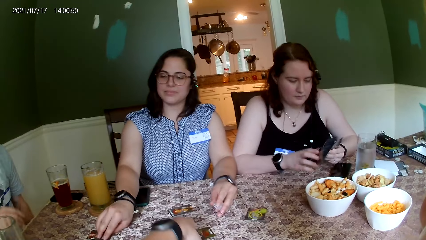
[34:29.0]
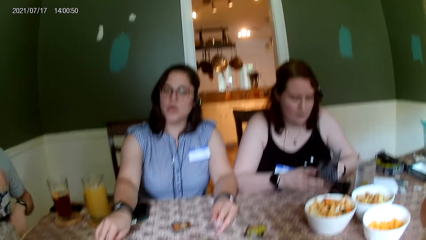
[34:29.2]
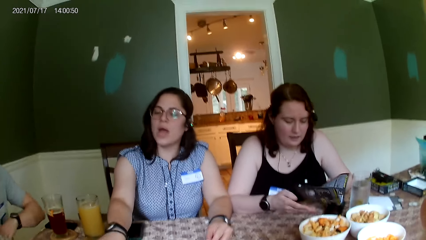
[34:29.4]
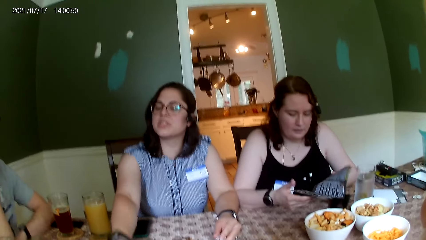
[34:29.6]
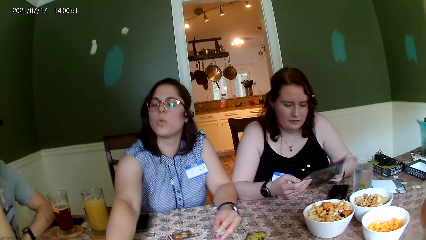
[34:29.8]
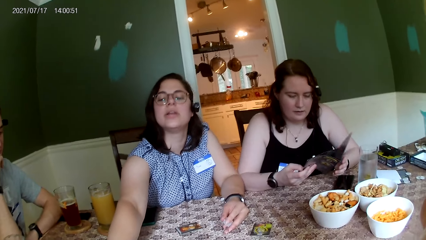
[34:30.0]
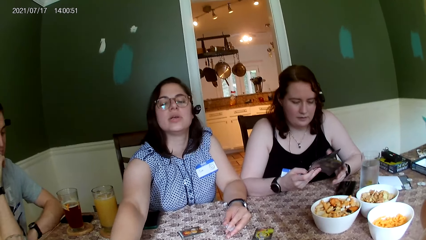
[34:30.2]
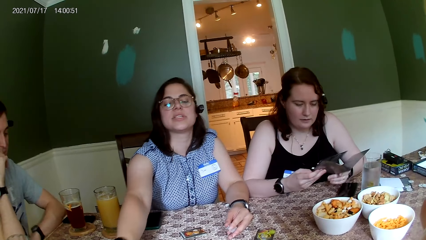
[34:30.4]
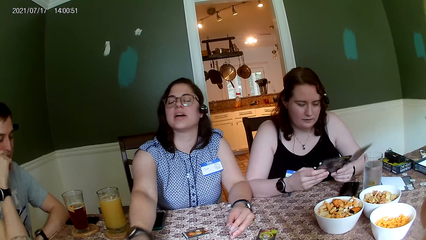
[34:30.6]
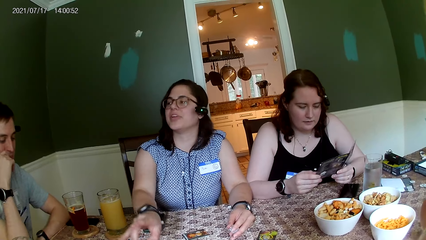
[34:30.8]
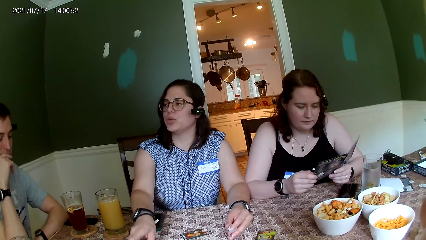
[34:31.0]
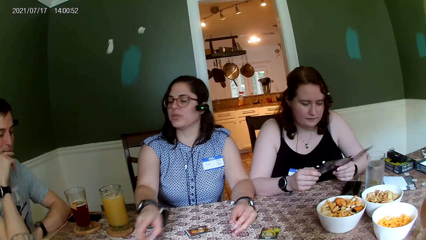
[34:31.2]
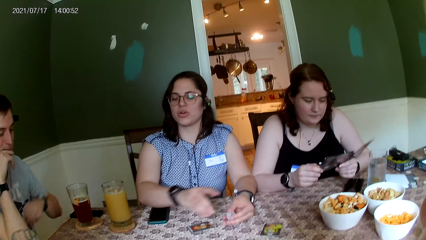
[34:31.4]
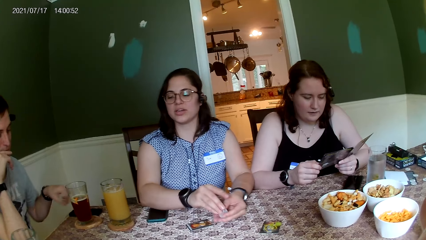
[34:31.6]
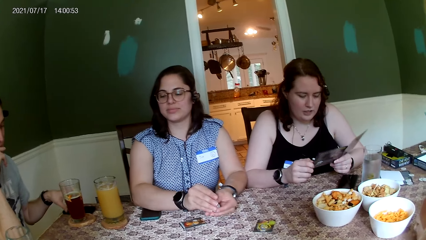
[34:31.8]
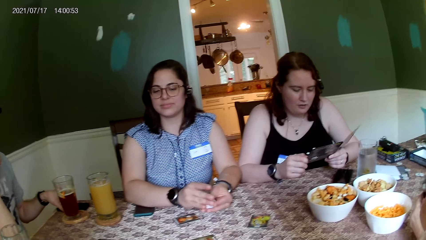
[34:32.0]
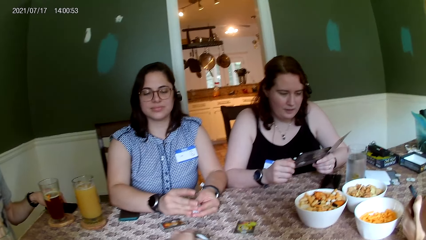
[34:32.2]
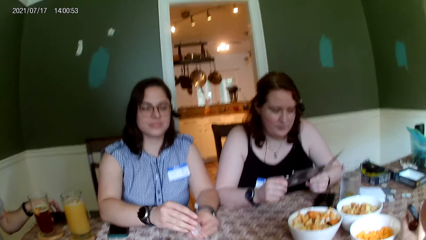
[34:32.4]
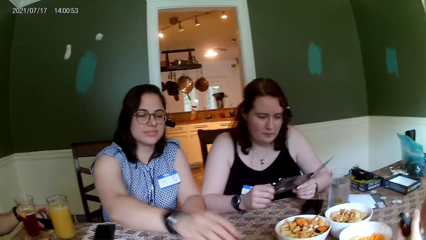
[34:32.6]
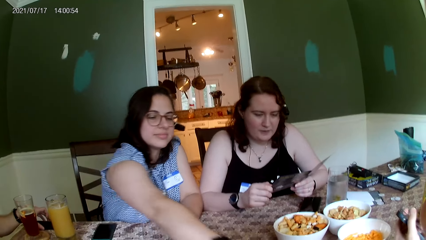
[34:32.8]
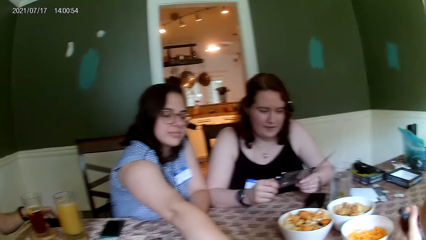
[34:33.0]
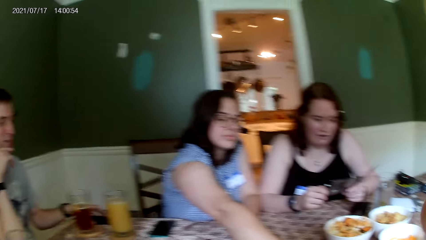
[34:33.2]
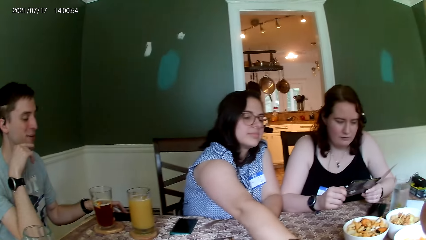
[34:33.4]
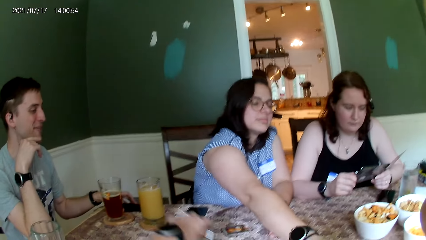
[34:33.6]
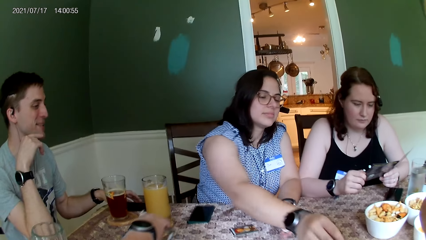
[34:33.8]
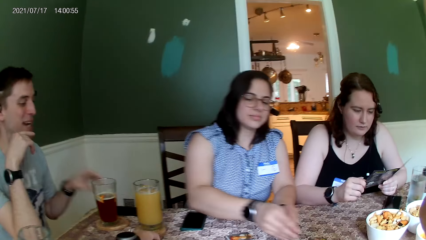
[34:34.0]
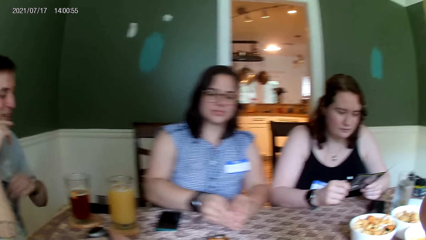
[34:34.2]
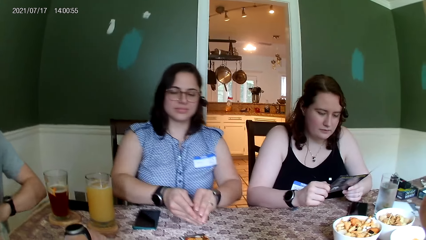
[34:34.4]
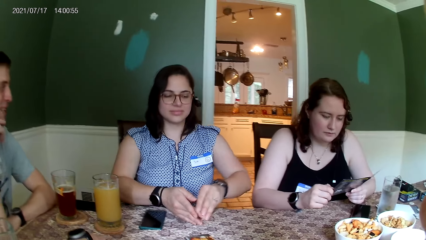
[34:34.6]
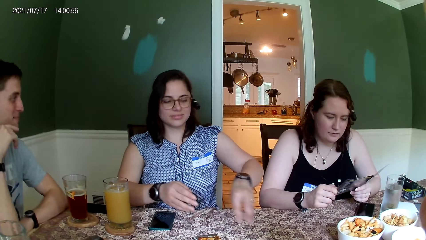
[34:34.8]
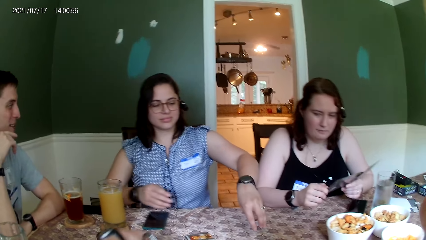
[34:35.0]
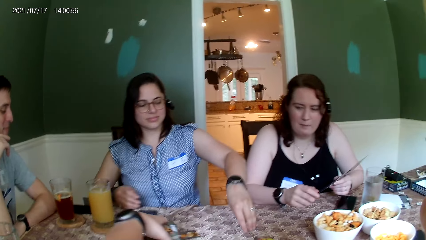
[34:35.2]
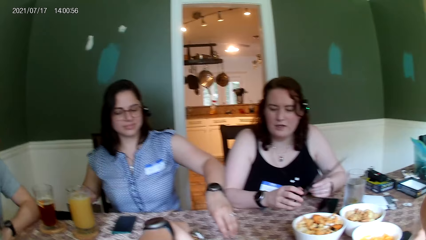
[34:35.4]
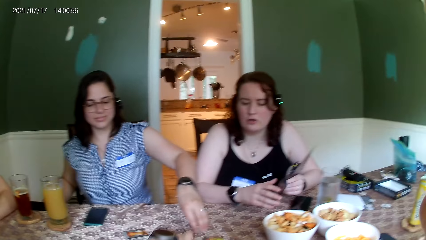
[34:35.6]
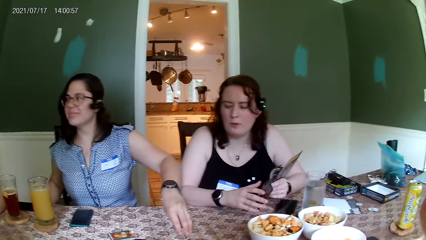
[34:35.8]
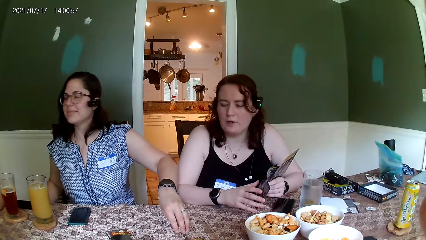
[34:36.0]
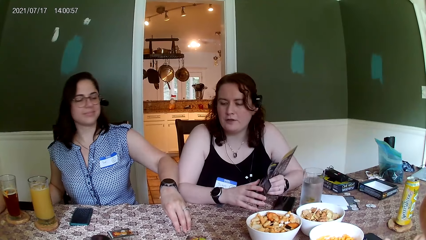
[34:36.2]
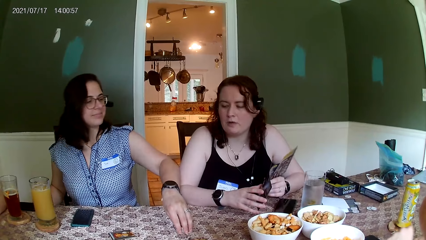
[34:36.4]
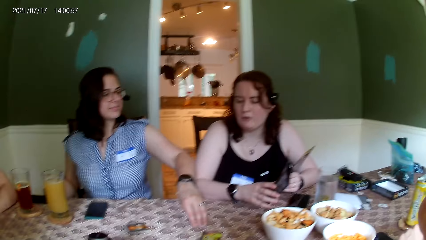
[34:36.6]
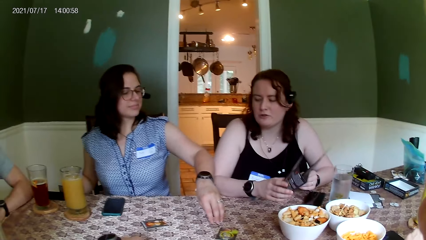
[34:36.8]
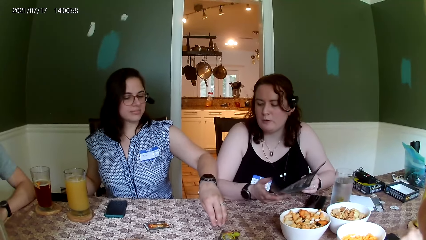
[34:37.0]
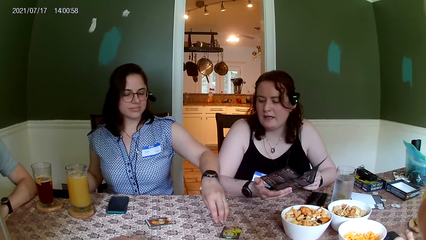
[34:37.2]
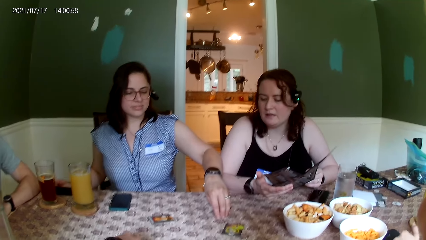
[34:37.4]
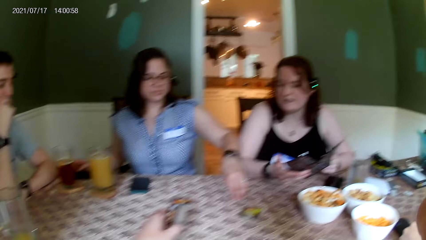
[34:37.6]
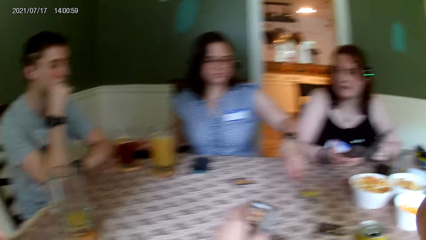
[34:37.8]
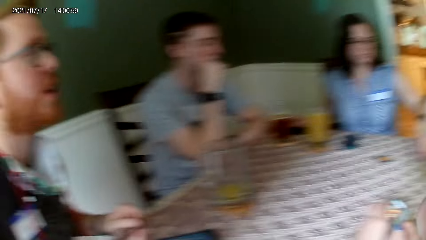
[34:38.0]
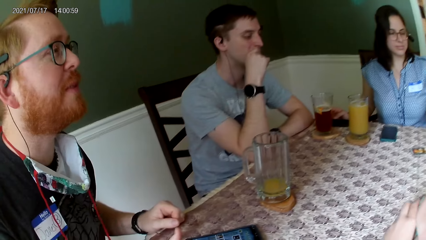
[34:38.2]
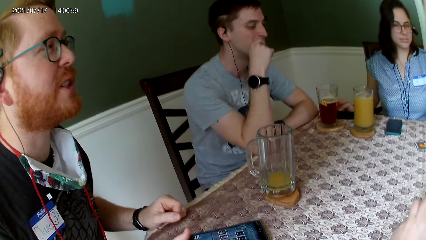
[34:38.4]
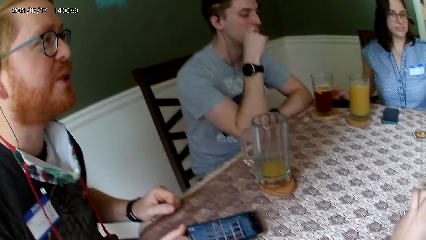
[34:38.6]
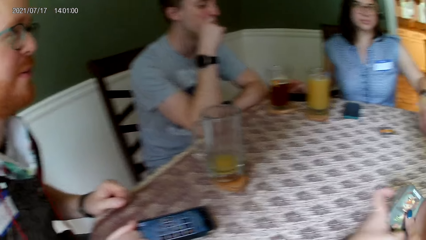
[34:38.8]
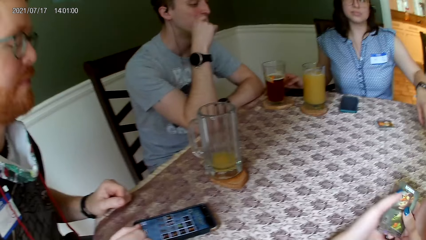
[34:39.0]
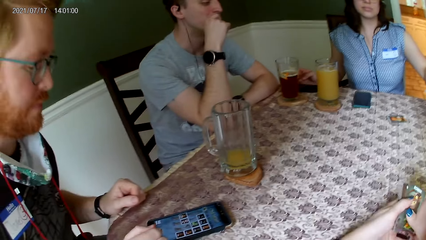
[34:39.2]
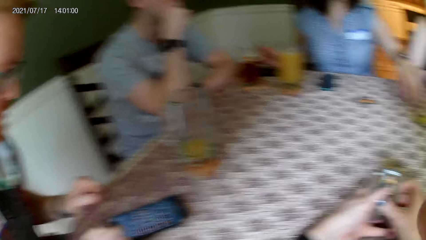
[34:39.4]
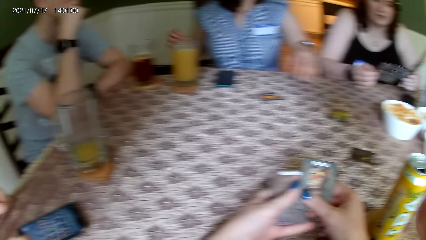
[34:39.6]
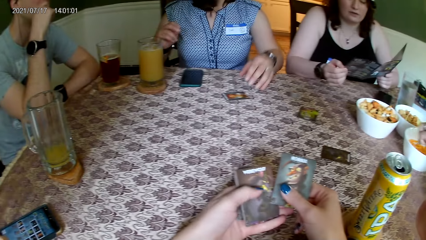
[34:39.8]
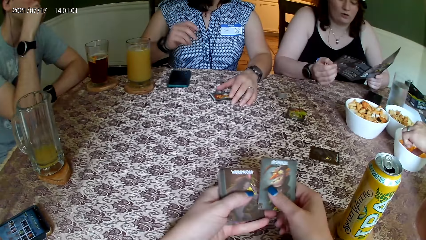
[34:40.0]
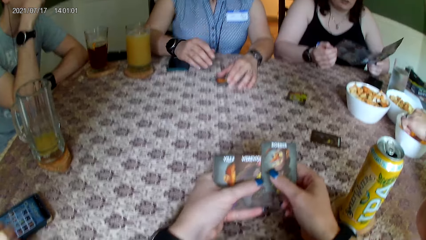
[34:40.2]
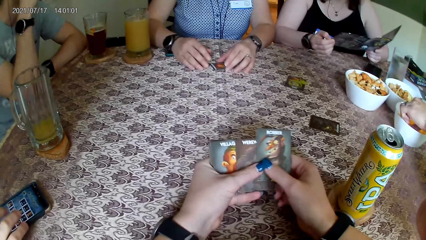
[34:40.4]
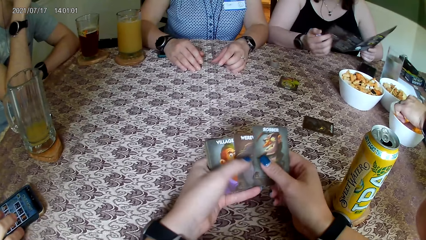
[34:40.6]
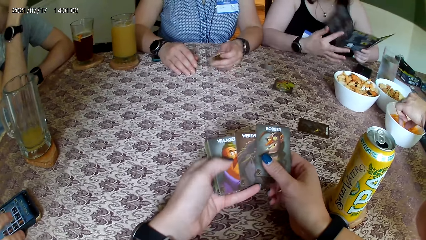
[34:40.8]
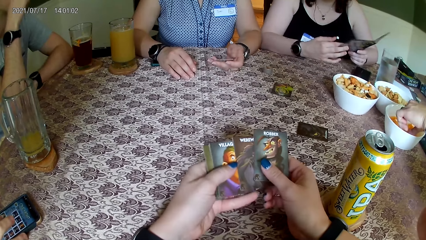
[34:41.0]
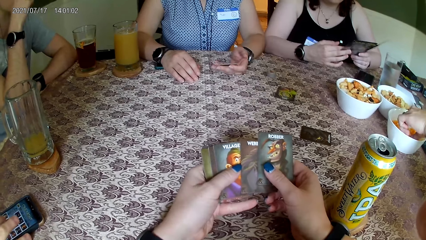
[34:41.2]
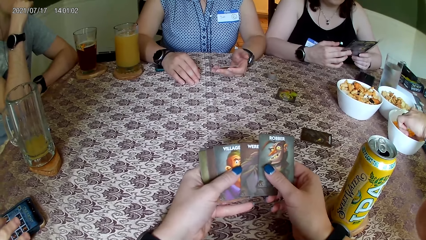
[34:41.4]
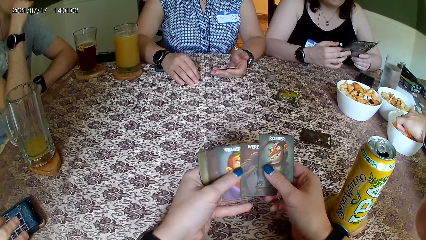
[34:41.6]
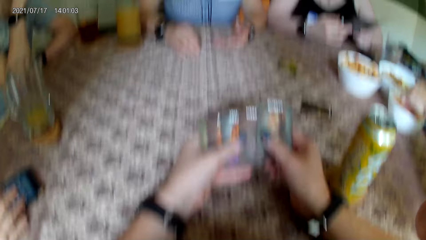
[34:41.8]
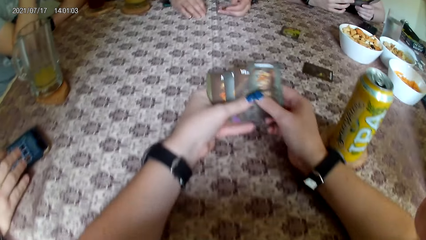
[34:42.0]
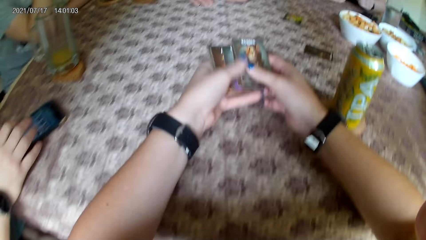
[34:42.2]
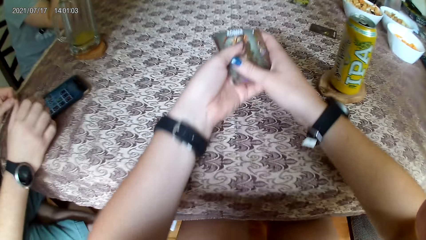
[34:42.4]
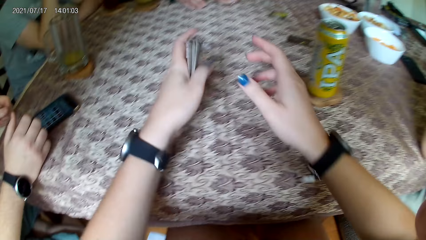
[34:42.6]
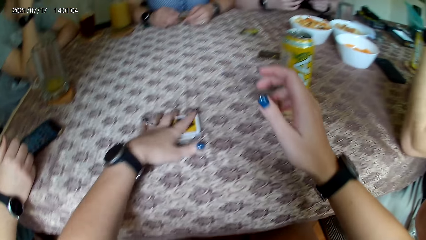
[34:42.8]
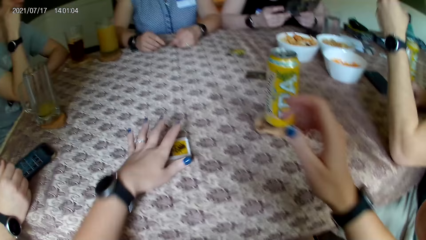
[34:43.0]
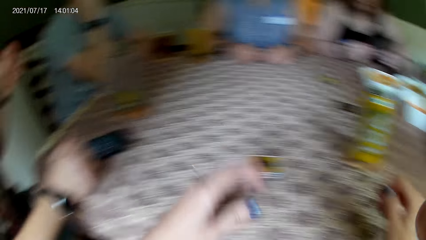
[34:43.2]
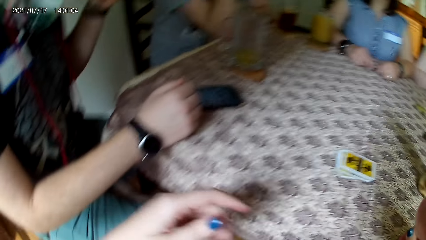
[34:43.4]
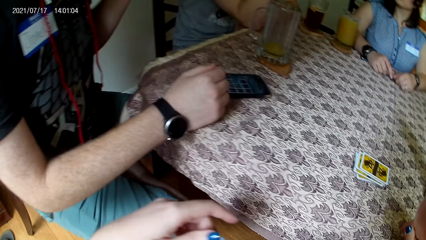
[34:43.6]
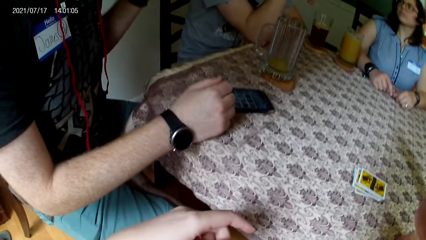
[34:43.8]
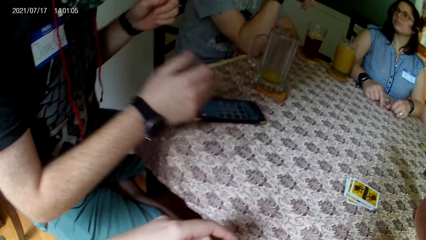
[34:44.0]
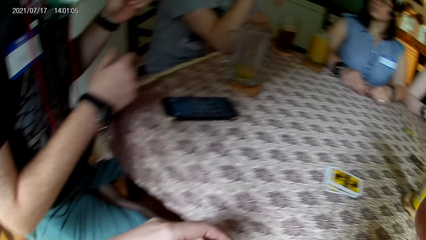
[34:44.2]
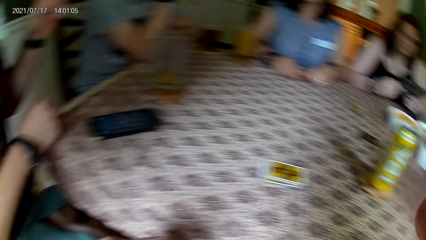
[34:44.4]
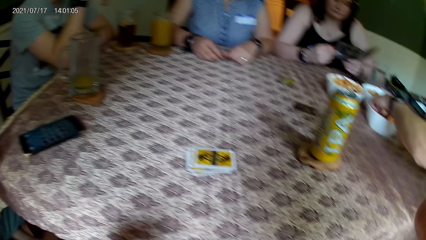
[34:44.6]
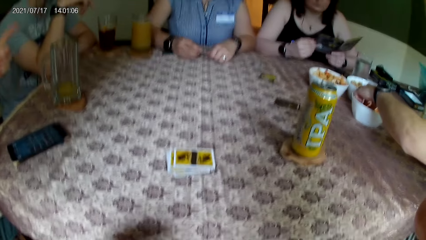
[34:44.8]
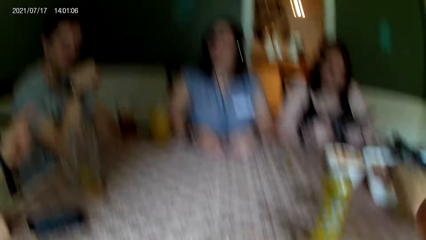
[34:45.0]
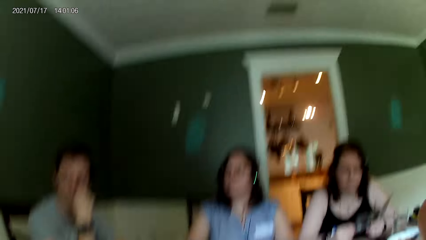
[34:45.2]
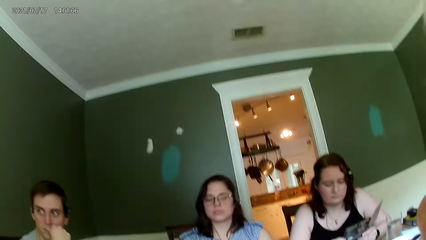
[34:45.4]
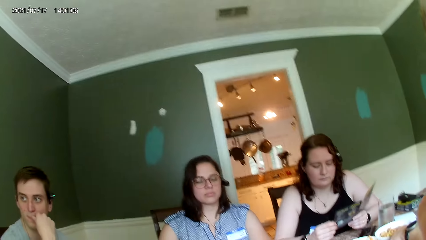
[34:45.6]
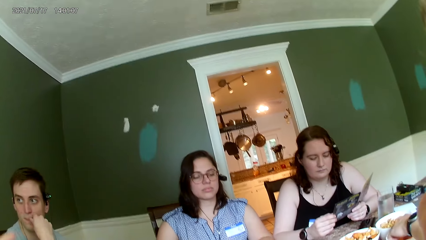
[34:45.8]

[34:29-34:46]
The camera wearer drops a card on the table with her right hand. A person looks at the paper. A woman converses with everyone on the table. Another person touches the phone. The woman drops the chip in her right hand on the table. A man converses with everyone on the table. The camera wearer picks up a card from the table with her left hand. The second person touches the werewolf tokens. Another woman converses with everyone on the table. Another man converses with everyone on the table. The camera wearer spreads the cards in her hand with both hands. A third man takes some cheese puff from a bowl on the table with his left hand. The camera wearer drops the card on the table with her left hand. A third person picks up something in the bowl.
